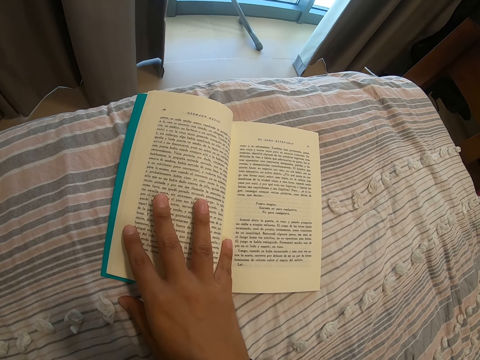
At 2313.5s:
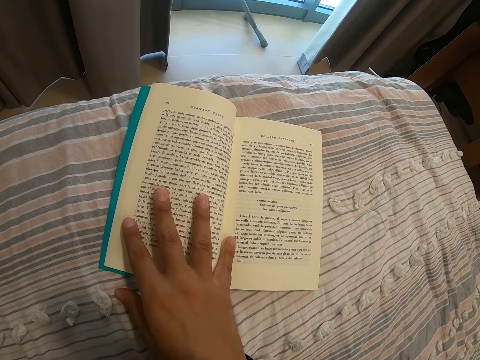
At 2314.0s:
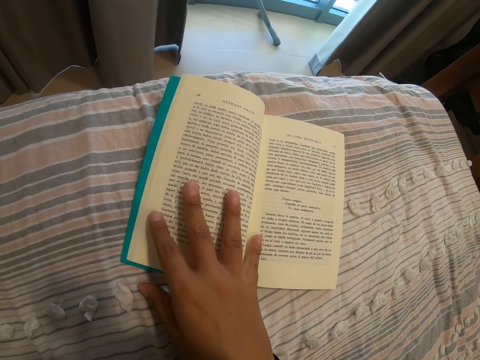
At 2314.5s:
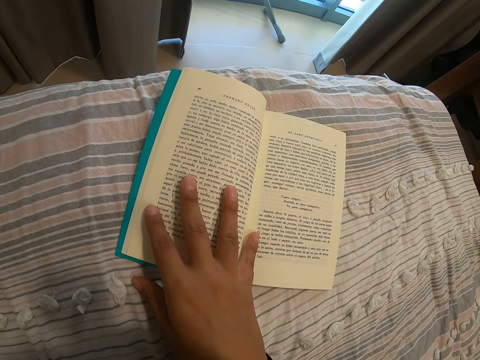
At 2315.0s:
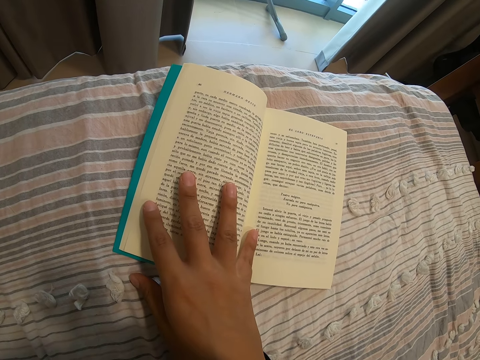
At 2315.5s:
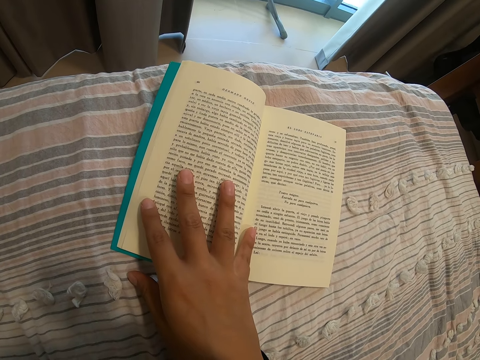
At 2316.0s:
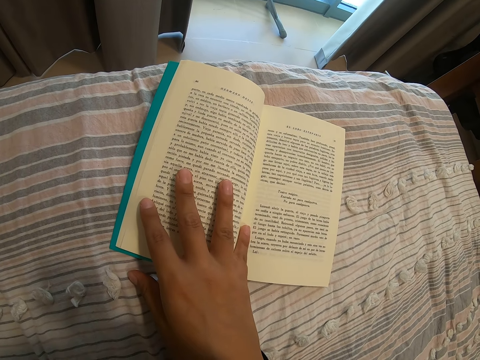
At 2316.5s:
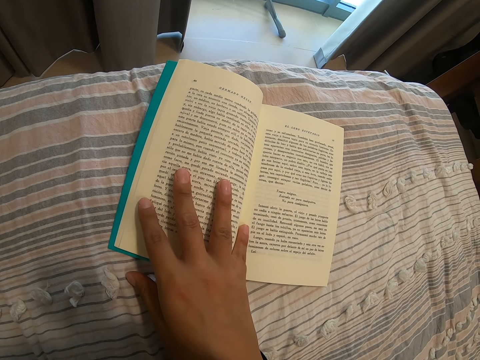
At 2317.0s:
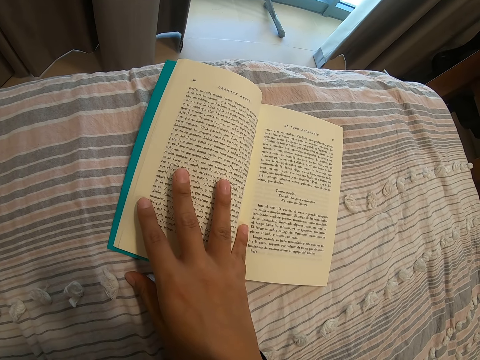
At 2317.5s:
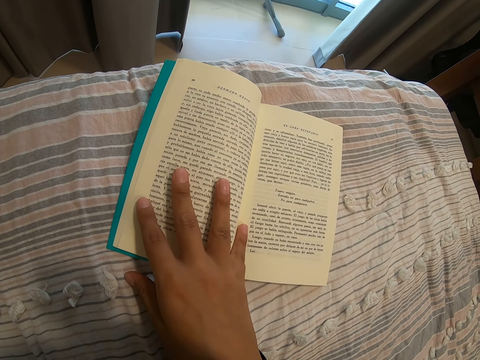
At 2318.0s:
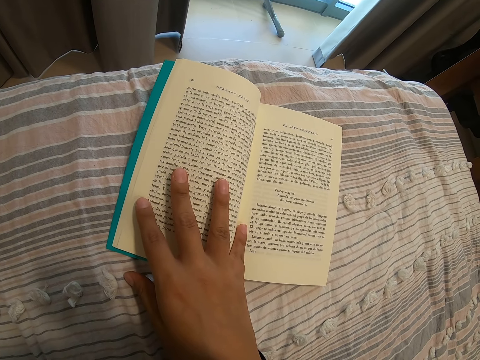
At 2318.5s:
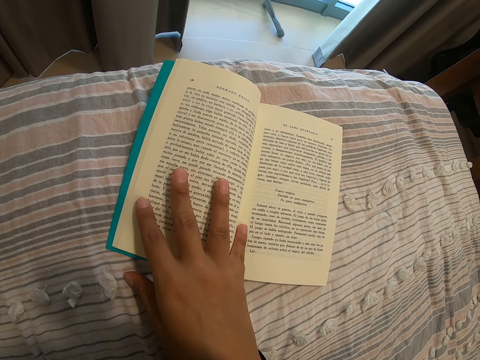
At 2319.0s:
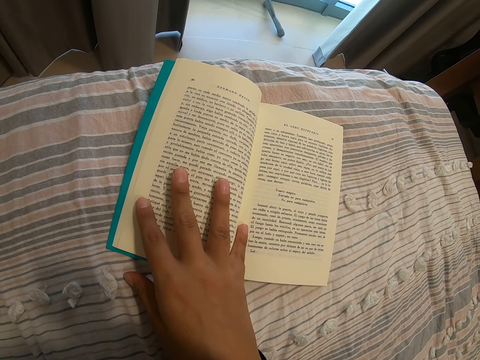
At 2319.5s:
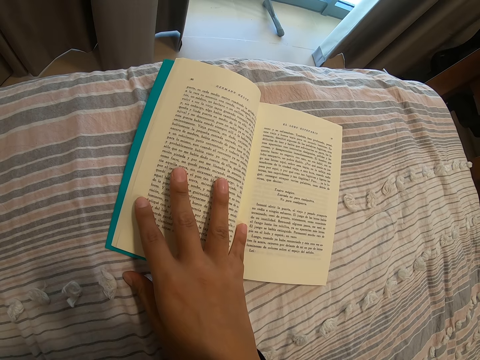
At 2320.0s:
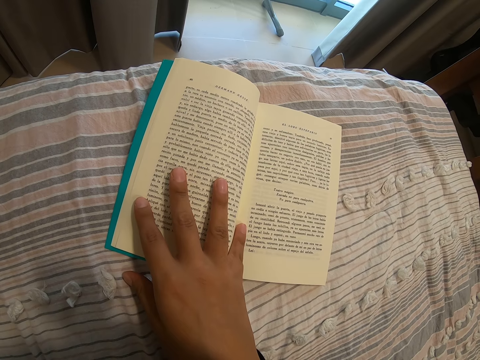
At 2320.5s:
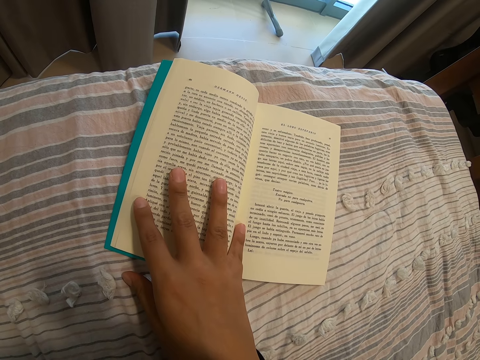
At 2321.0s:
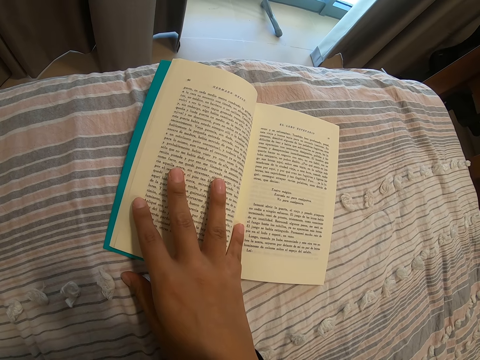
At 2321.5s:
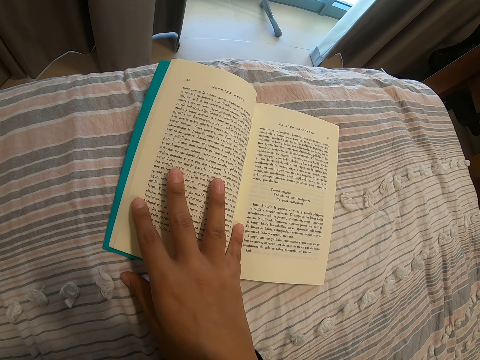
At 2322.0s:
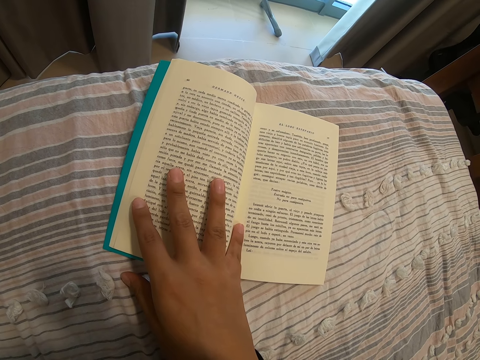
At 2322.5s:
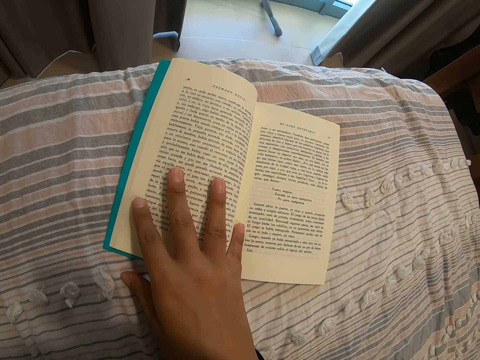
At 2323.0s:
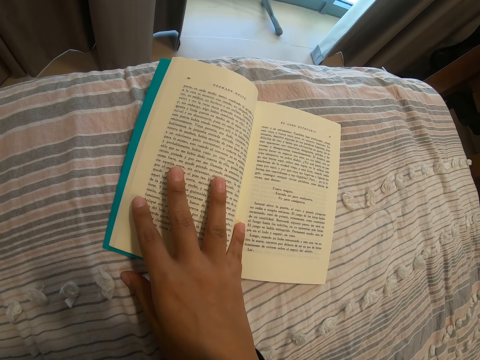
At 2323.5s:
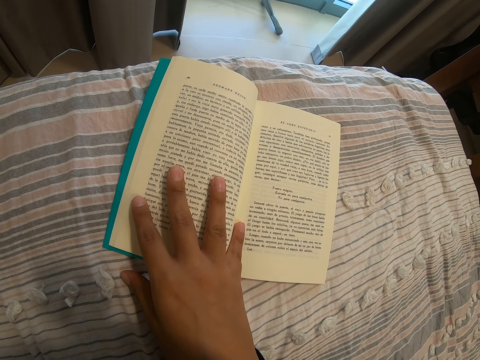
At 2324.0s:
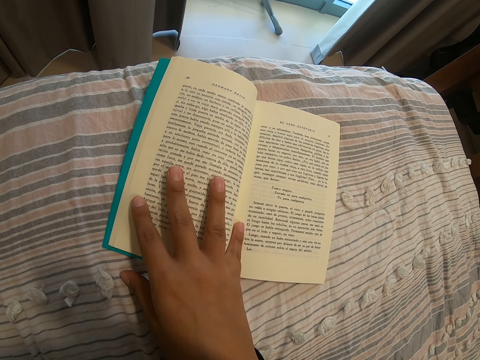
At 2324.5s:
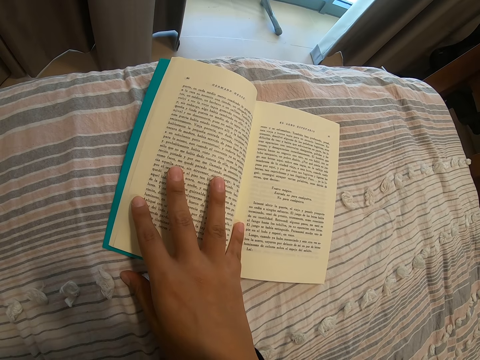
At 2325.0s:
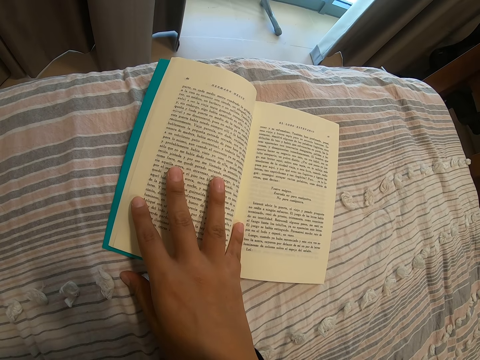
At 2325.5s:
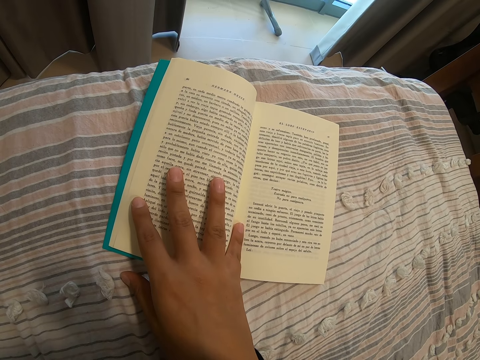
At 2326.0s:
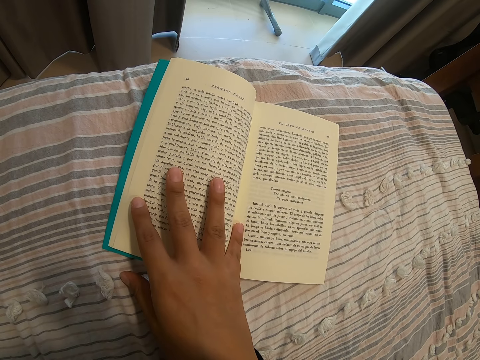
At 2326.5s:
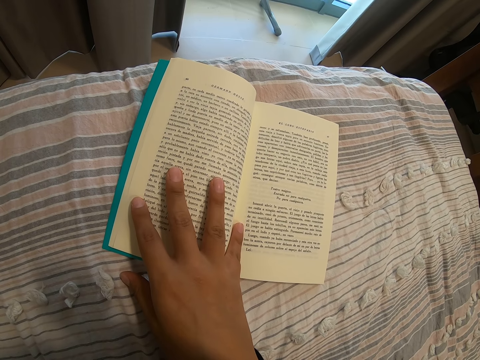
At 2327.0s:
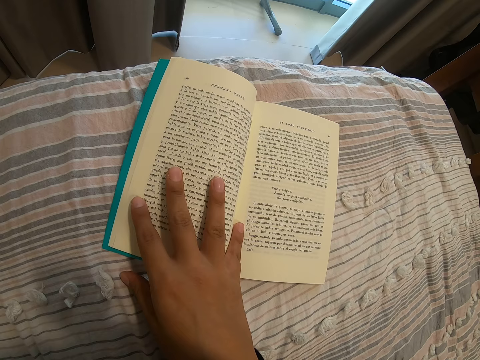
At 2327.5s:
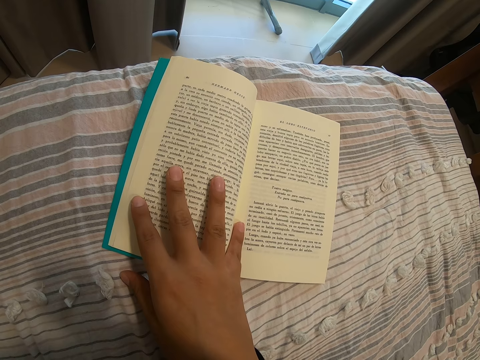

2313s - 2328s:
The camera wearer moves the small finger around the book page. They read the book.

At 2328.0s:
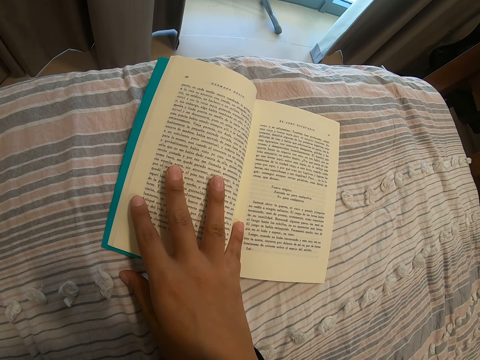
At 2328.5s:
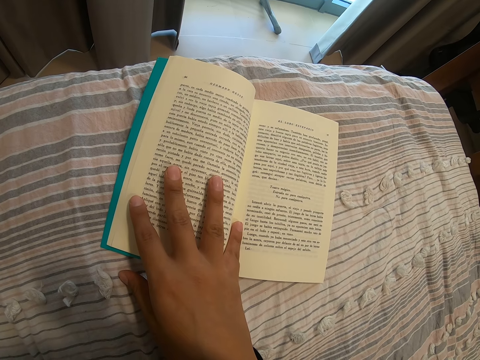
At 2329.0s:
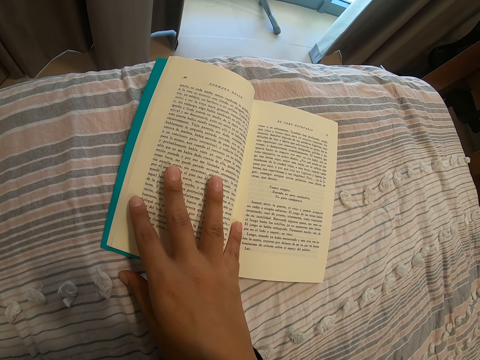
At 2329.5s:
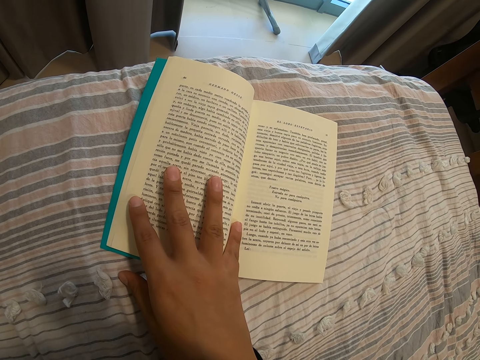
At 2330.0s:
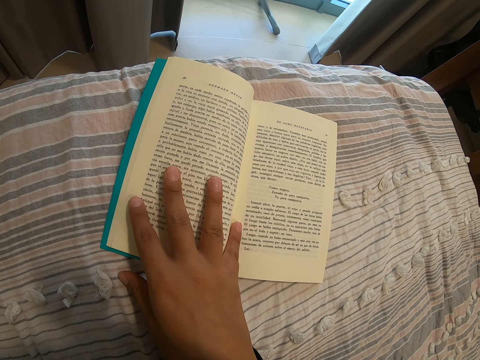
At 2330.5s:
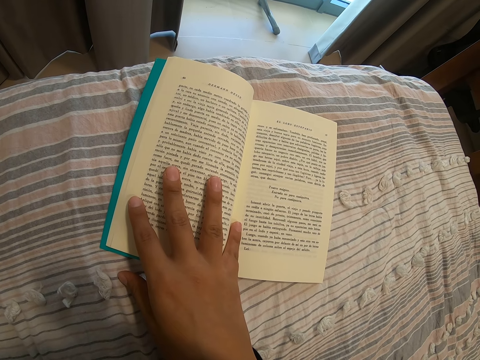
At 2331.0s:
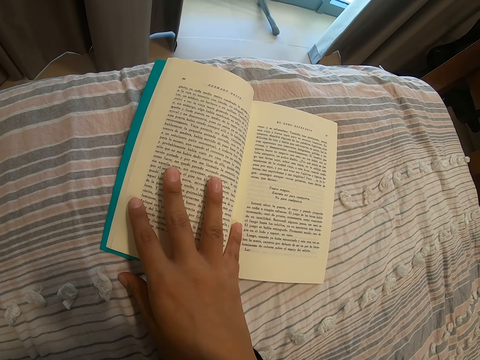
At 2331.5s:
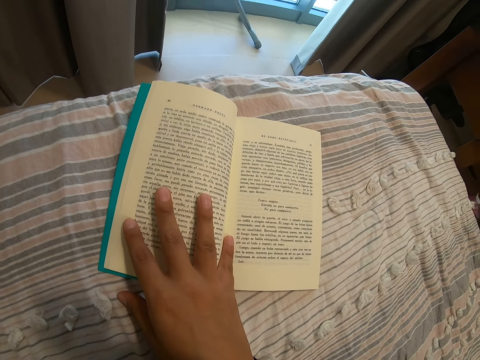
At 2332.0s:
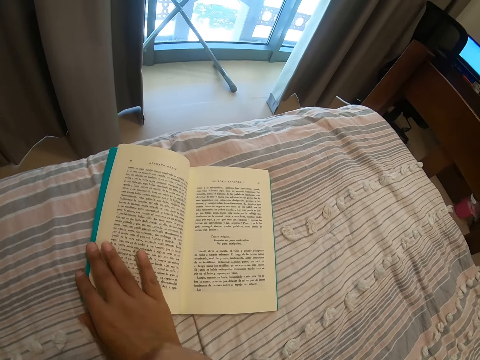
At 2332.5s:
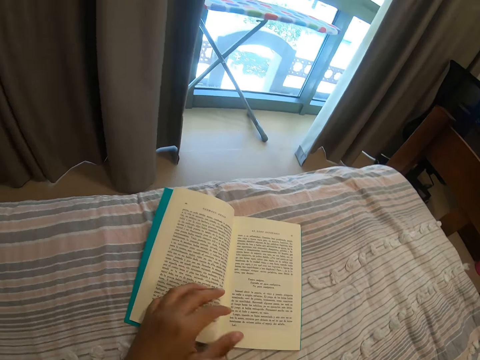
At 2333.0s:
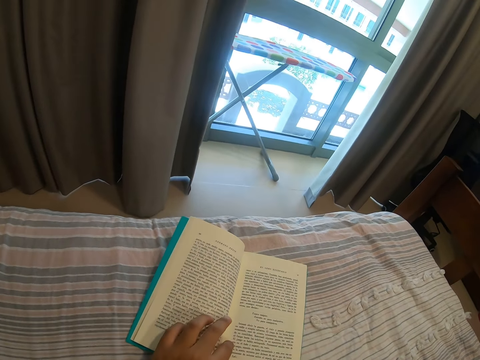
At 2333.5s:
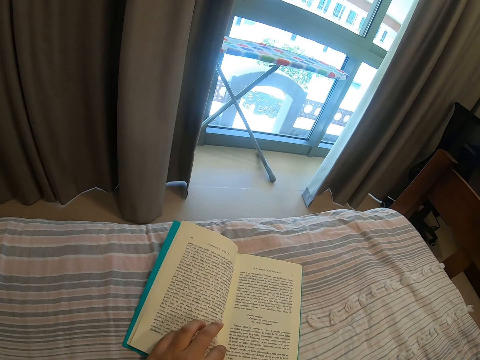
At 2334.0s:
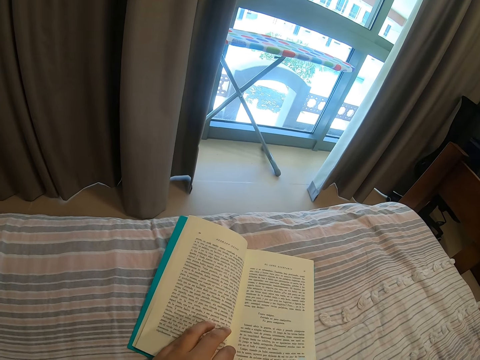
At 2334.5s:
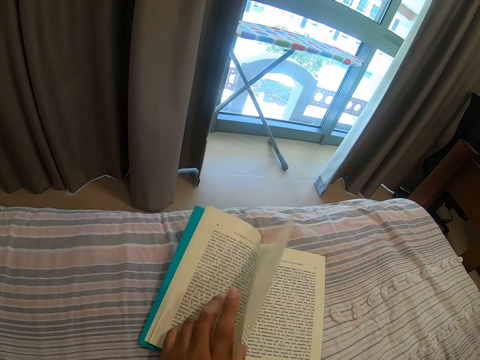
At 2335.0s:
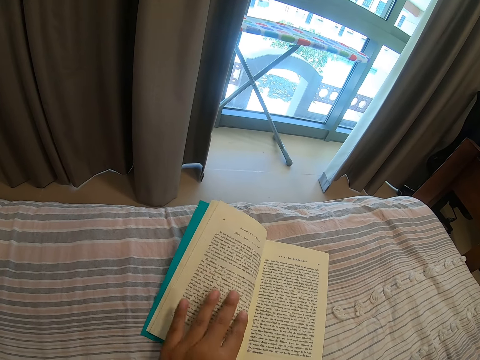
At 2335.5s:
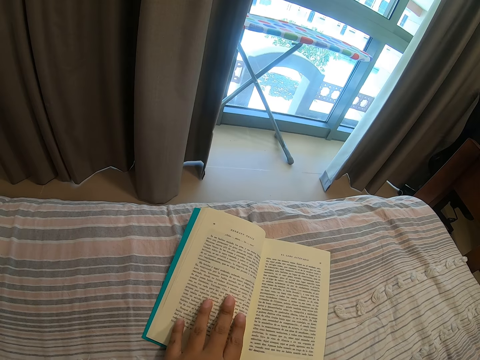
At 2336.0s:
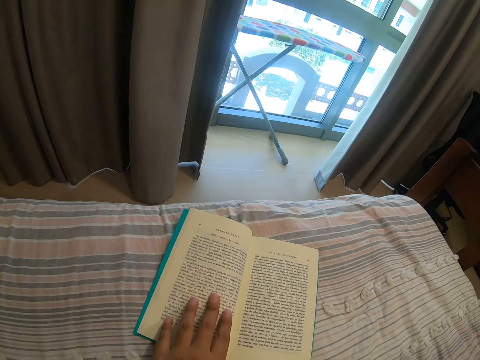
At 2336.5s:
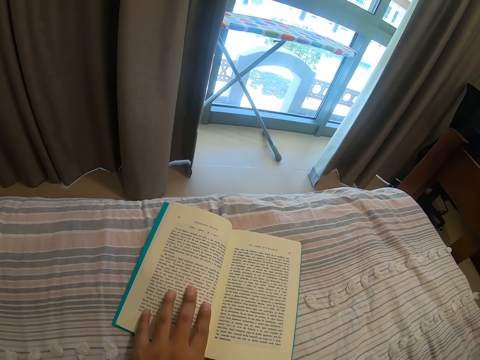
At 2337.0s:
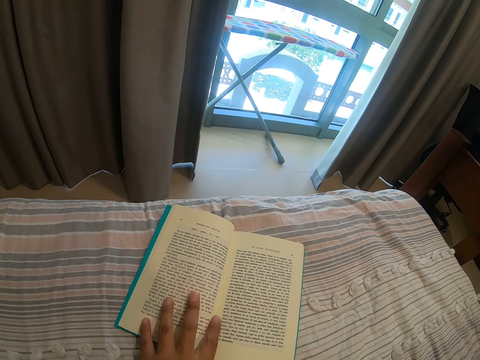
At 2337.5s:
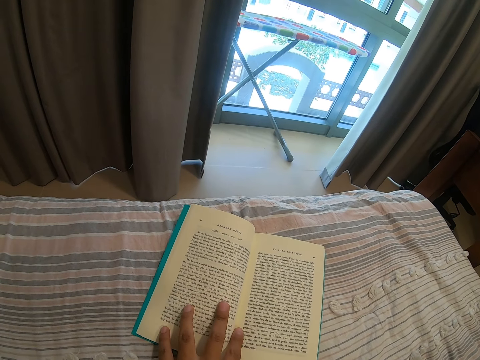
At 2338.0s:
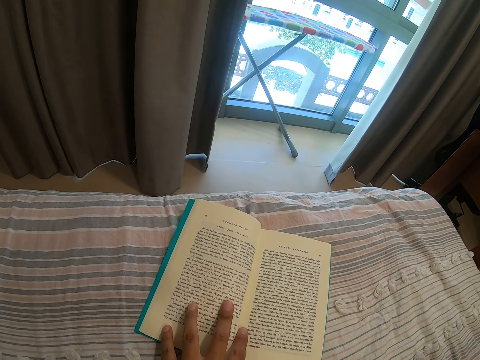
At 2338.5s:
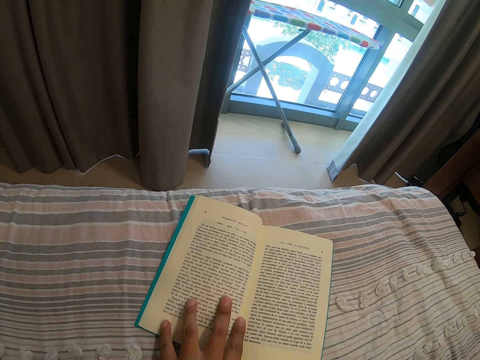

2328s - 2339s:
The camera wearer releases the right hand from the book page. She touches the book page with the left hand. She moves her hands. She reads the book. She flips a book page. She reads the book. She presses the book down. She moves the fingers around the book page. She reads the book.
